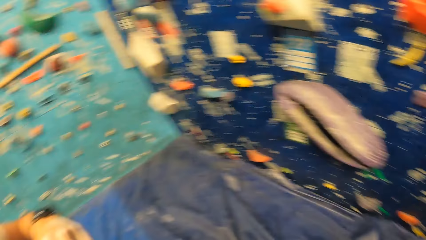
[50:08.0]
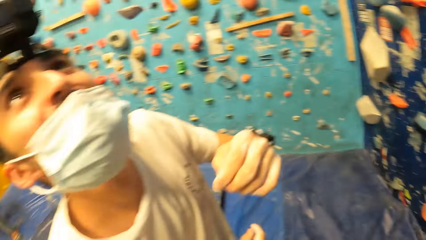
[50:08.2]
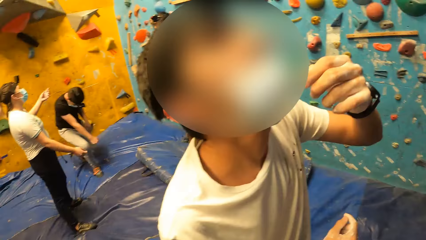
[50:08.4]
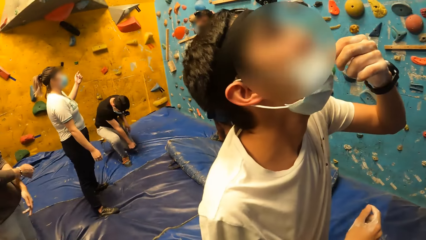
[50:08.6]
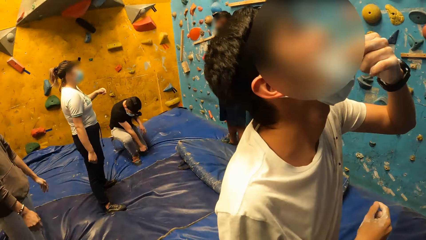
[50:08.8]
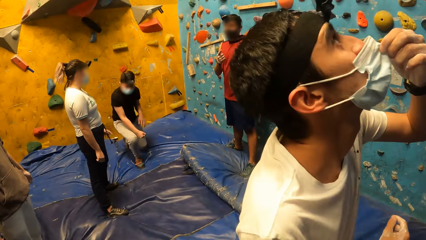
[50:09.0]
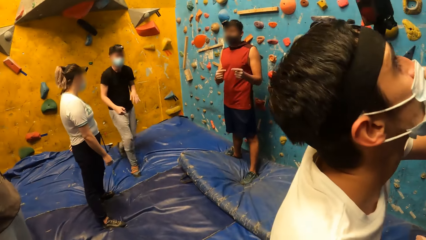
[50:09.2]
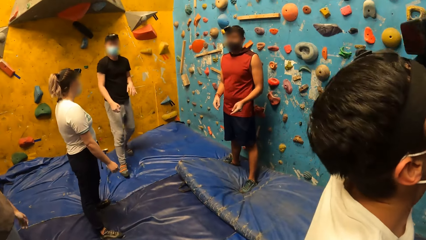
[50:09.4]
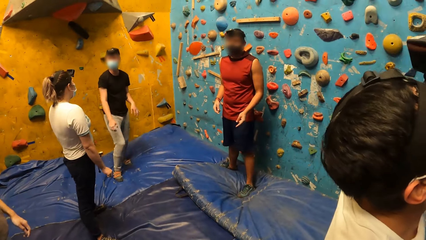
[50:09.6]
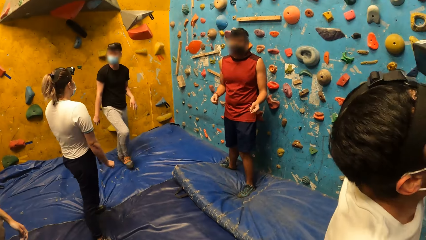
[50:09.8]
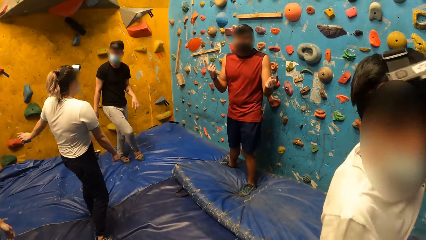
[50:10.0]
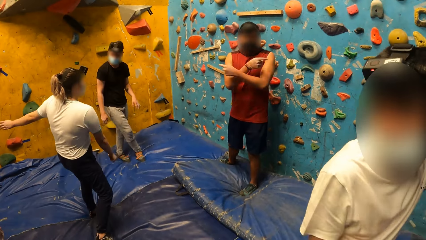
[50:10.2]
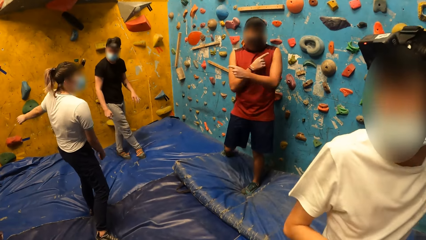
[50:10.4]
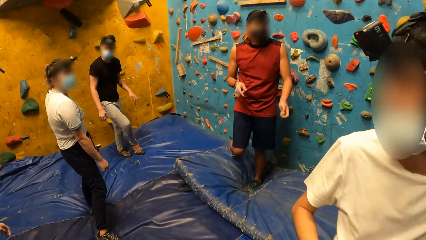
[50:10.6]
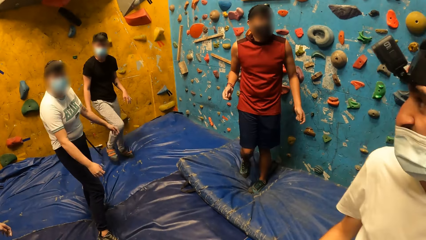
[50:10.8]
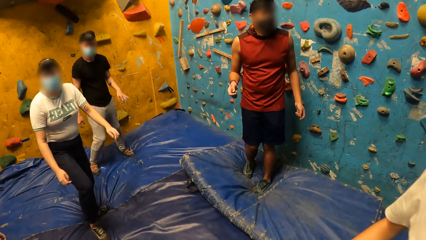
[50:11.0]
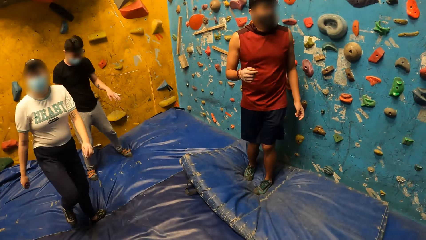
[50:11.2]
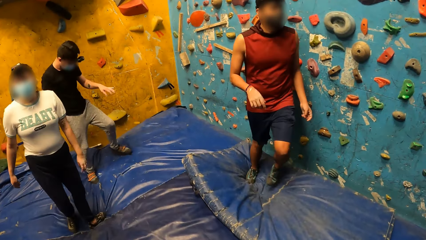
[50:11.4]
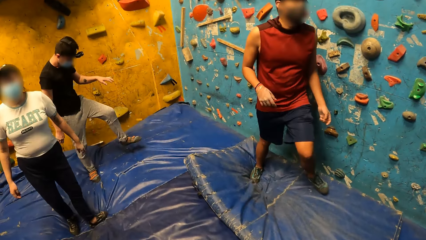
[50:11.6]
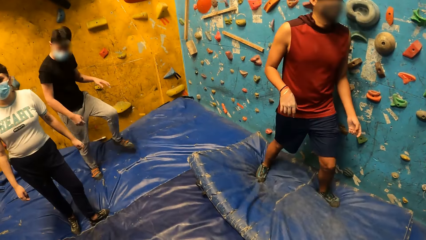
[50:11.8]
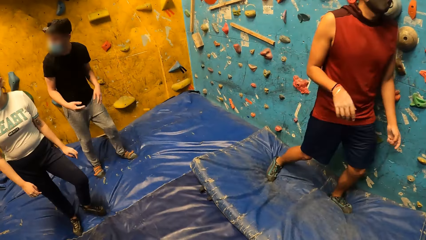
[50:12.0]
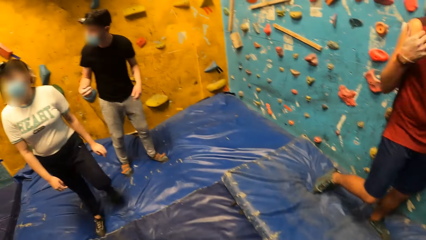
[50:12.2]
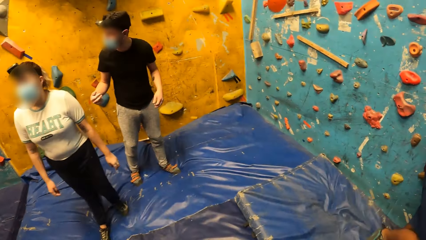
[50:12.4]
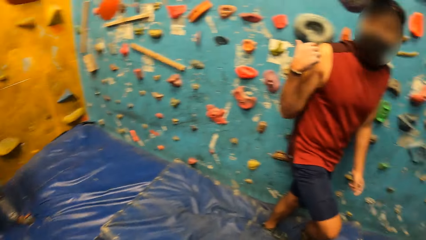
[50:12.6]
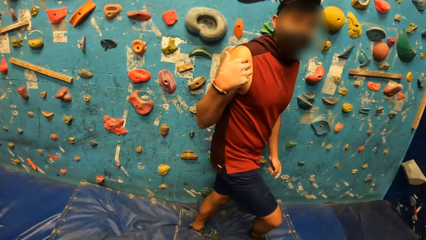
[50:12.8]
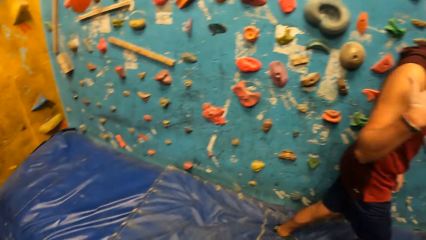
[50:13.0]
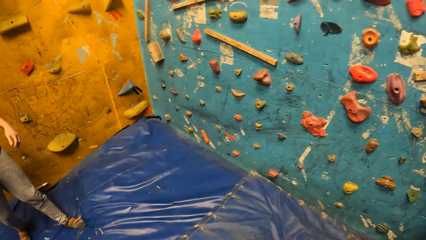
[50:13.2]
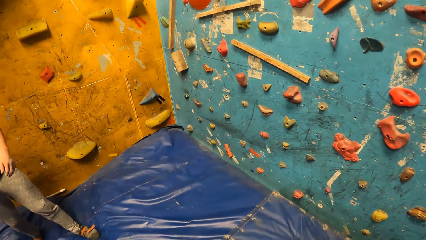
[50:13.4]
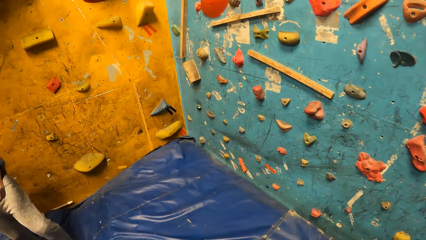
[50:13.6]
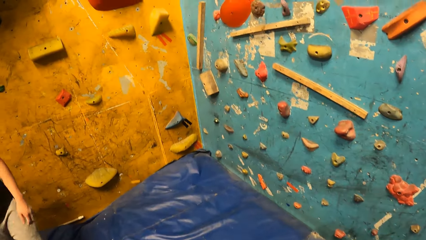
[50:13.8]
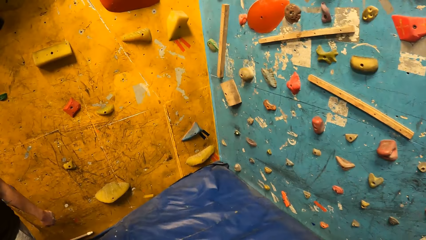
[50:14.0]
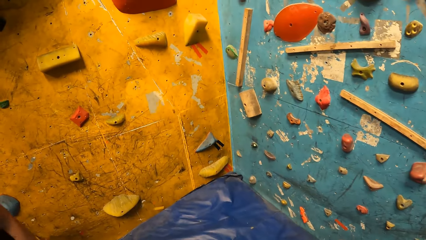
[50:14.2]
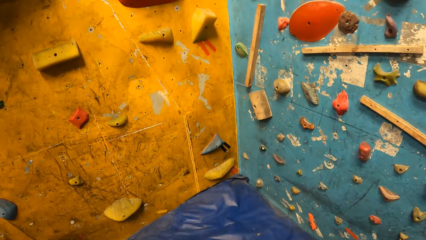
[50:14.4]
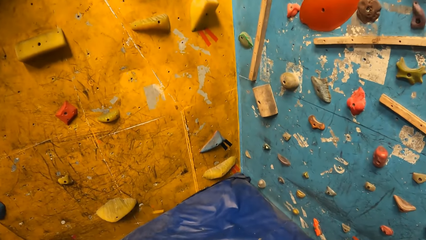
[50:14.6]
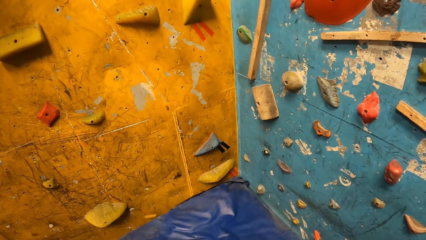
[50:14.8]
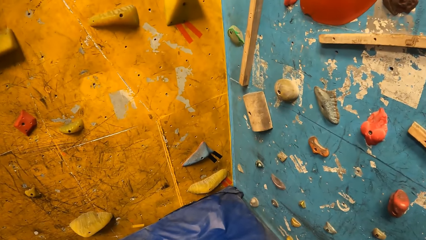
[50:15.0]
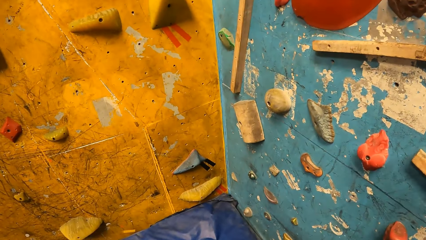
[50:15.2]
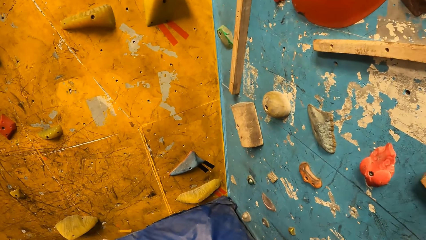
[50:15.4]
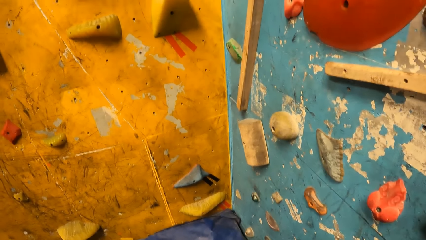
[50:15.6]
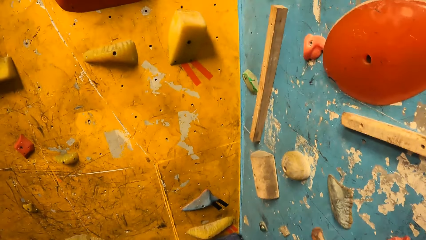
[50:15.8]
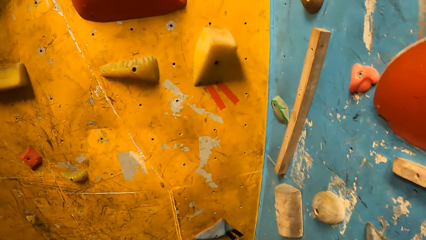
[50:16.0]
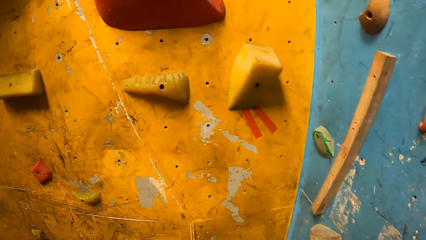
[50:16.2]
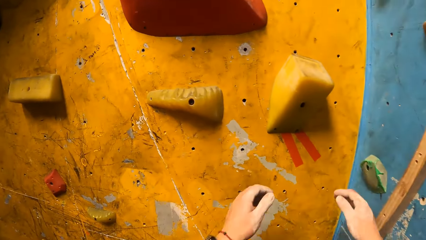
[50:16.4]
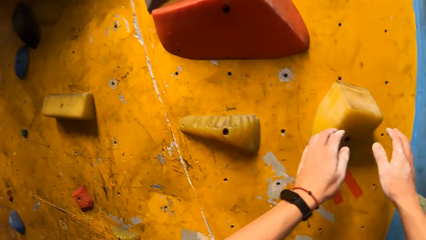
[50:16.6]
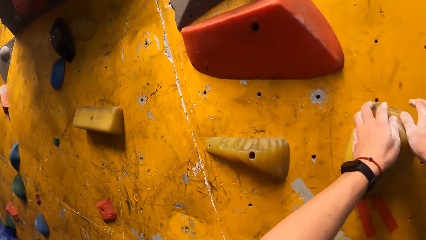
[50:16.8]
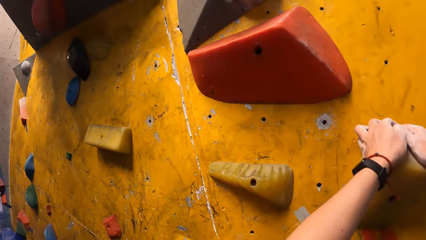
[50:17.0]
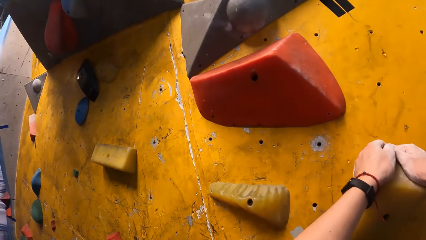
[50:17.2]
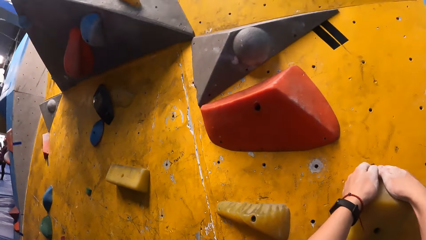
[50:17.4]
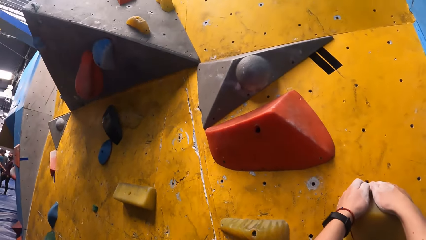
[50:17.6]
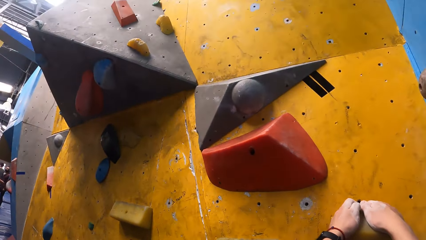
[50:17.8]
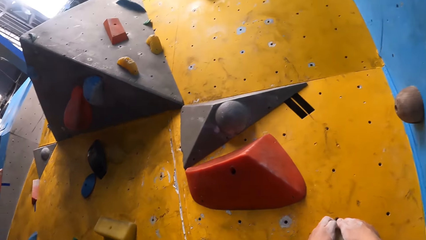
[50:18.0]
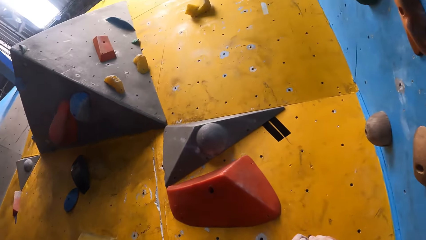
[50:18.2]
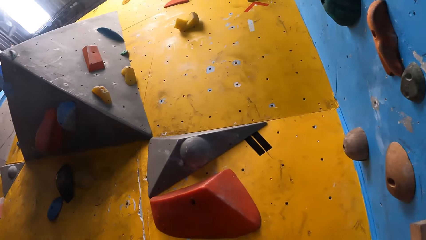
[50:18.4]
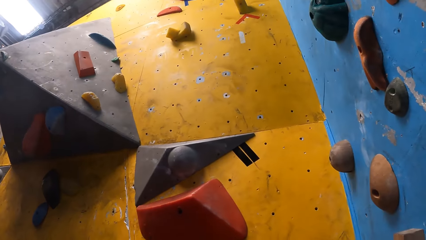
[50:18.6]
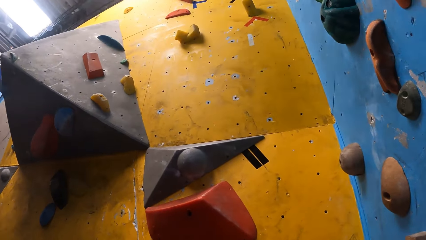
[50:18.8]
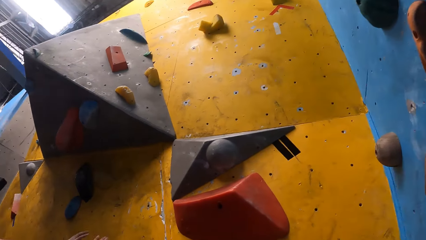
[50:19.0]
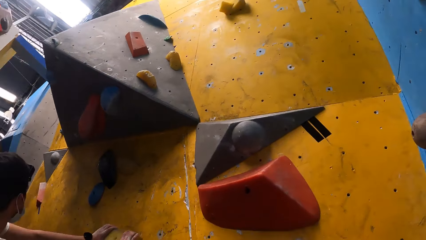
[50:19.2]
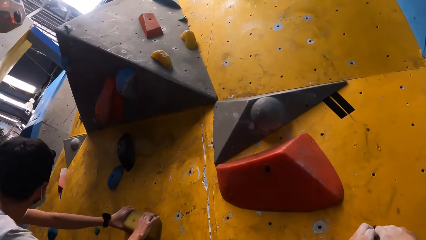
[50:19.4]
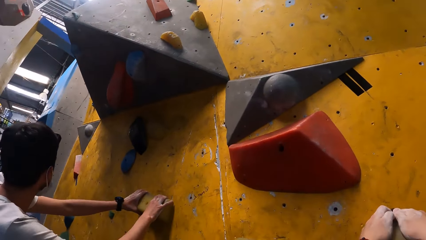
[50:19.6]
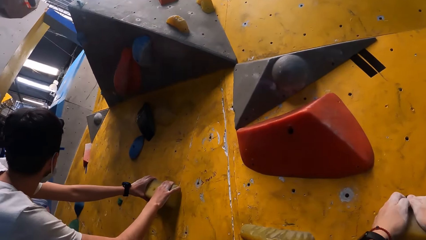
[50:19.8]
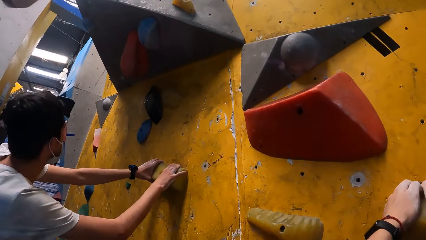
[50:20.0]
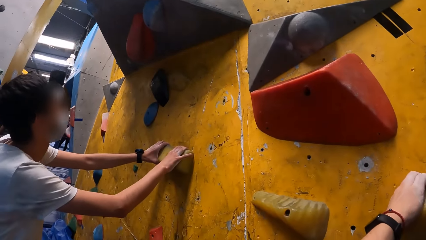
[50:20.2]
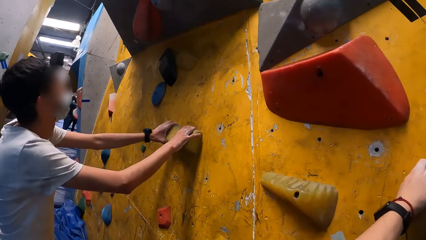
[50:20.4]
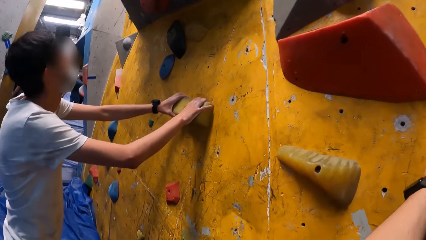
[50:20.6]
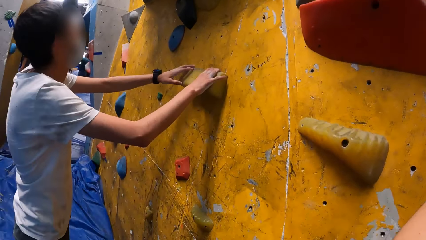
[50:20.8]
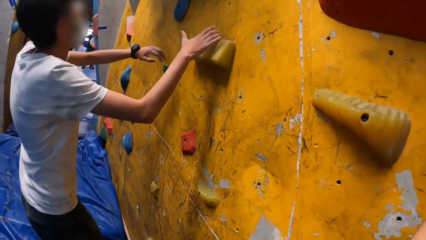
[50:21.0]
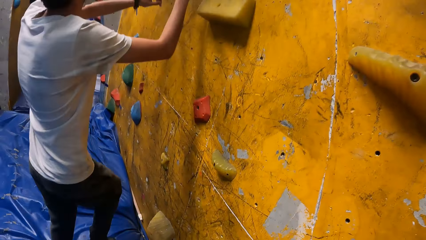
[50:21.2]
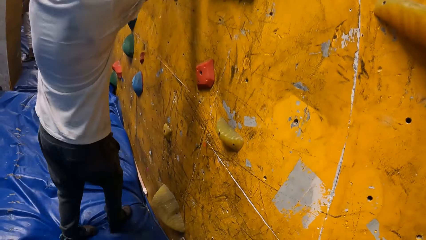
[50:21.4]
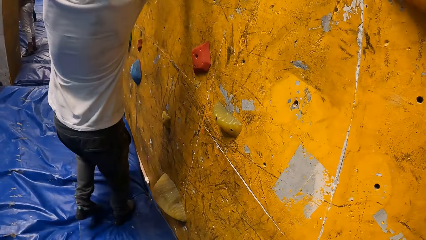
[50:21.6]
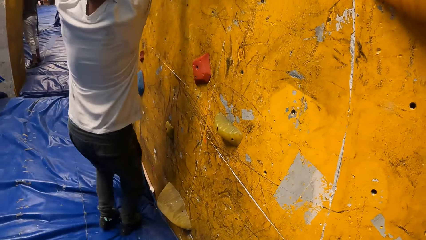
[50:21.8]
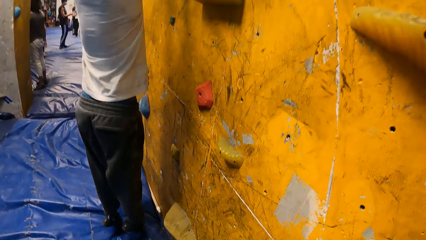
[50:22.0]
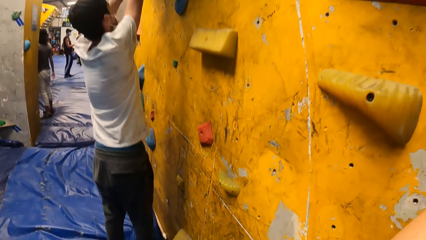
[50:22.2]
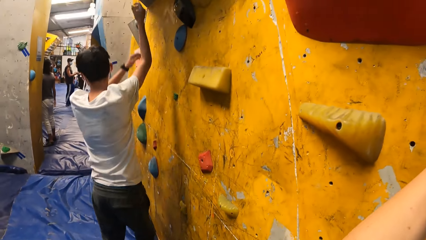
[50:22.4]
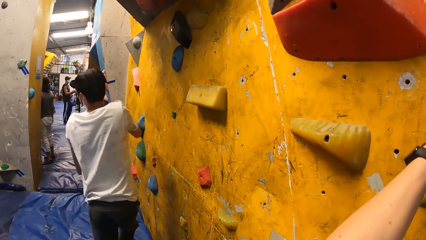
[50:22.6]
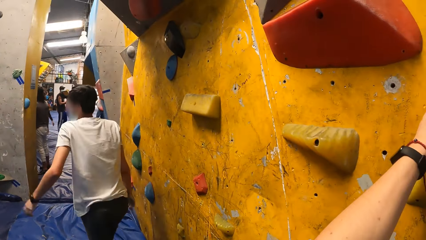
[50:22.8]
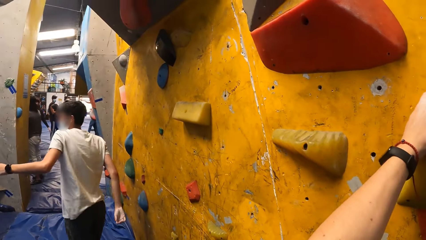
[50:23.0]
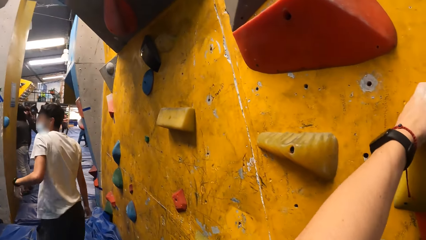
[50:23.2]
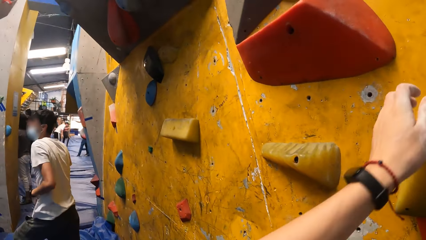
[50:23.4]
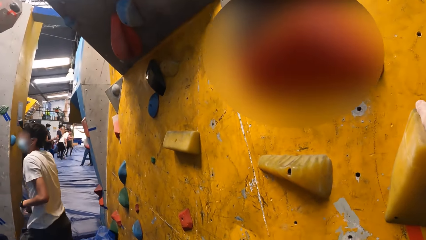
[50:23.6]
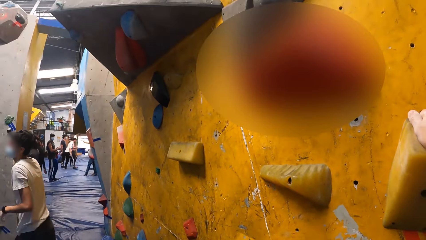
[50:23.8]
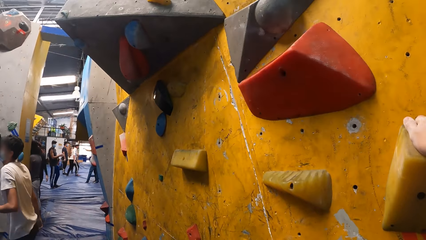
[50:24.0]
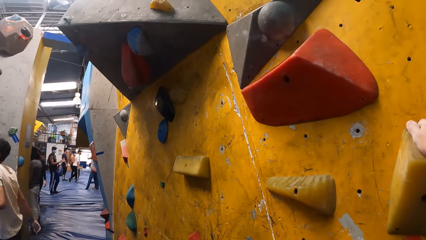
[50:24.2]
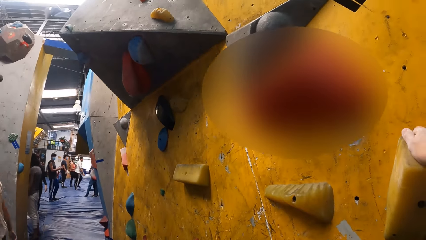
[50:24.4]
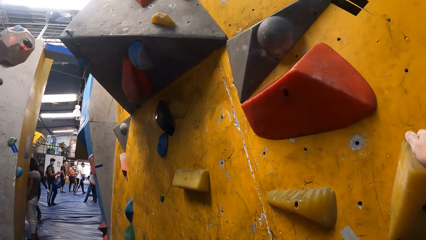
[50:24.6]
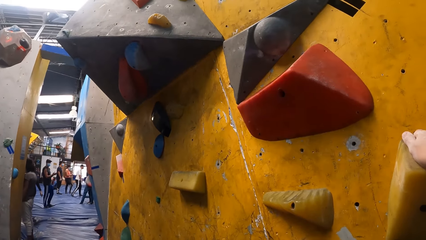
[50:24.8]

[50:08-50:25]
The man places his left hand on a face mask. He adjusts the face mask with his left hand. Another man interacts with a group of people. A man talks to the camera wearer. The camera wearer looks around. They walk. They place both hands on a climbing hold, and climb the wall. The first man holds the climbing hold with both hands.
